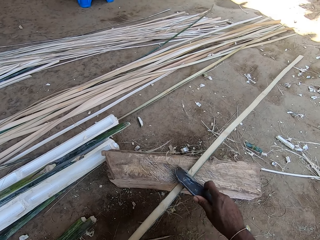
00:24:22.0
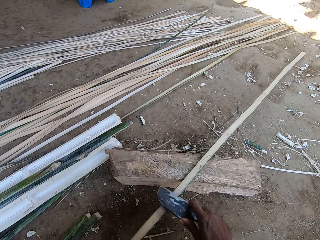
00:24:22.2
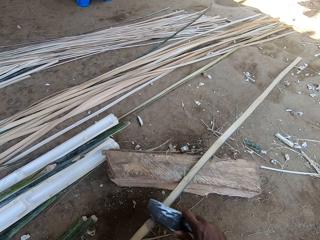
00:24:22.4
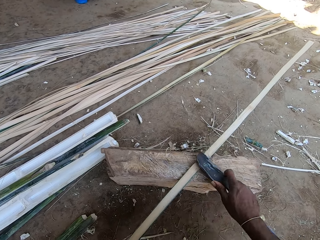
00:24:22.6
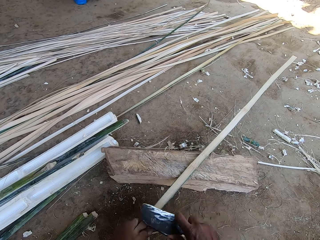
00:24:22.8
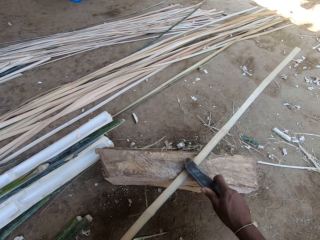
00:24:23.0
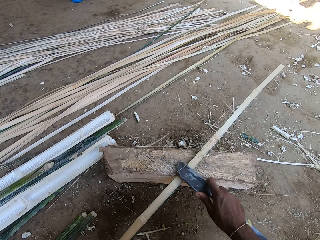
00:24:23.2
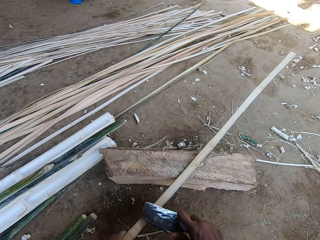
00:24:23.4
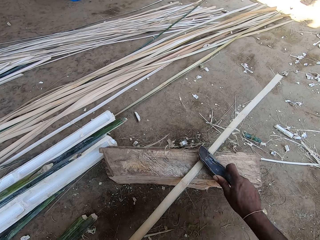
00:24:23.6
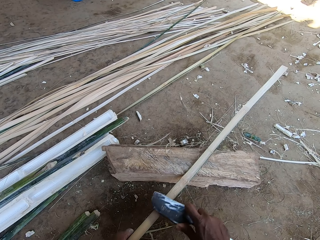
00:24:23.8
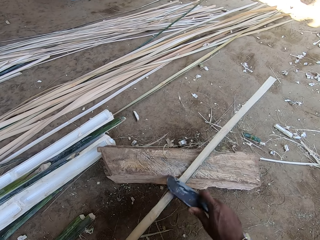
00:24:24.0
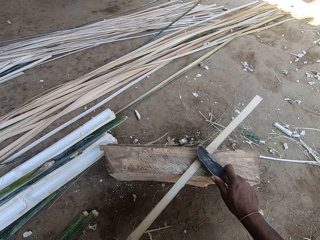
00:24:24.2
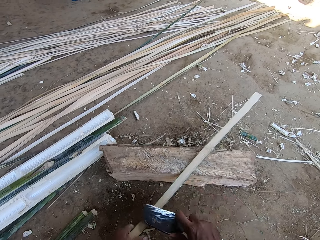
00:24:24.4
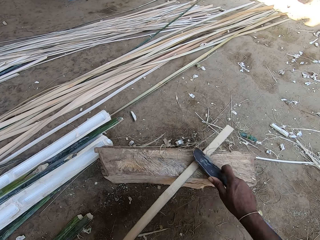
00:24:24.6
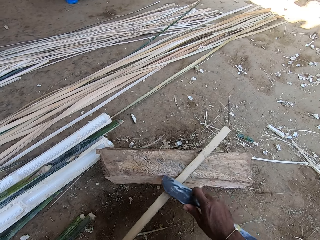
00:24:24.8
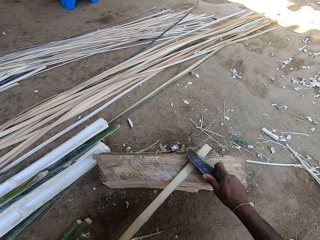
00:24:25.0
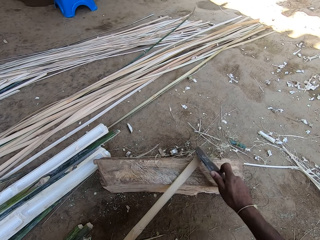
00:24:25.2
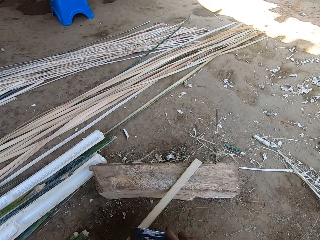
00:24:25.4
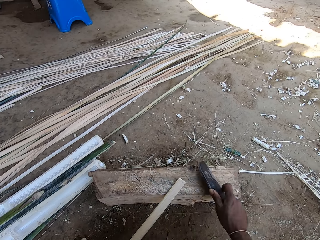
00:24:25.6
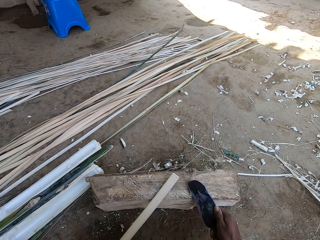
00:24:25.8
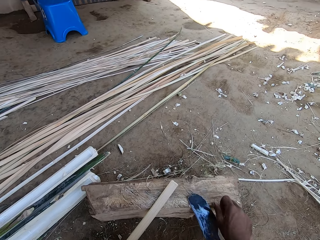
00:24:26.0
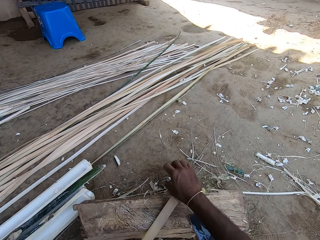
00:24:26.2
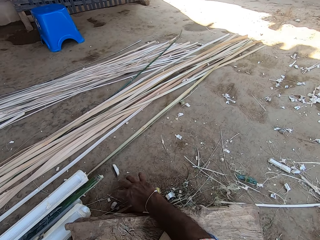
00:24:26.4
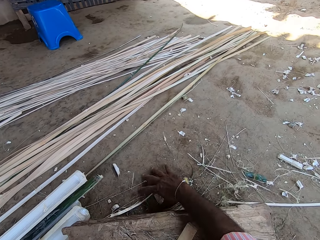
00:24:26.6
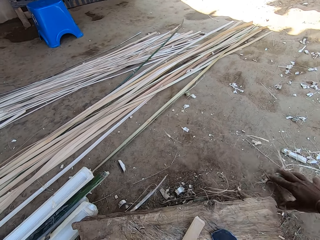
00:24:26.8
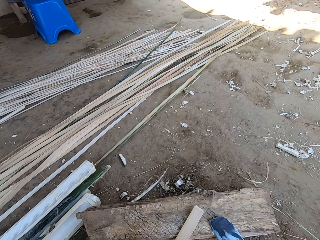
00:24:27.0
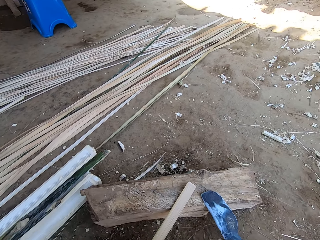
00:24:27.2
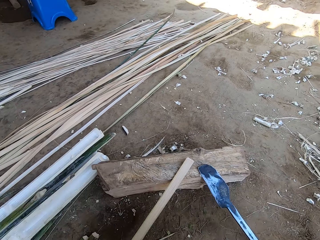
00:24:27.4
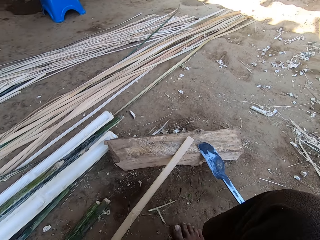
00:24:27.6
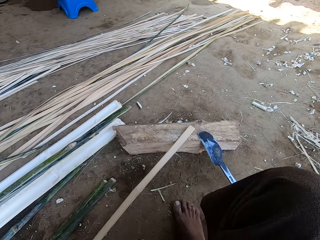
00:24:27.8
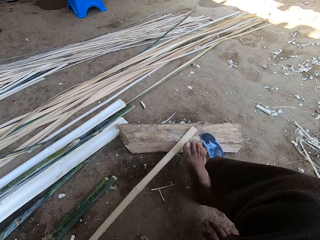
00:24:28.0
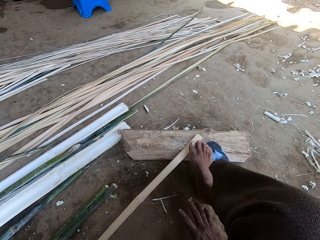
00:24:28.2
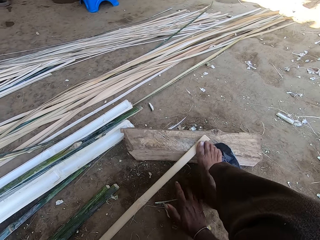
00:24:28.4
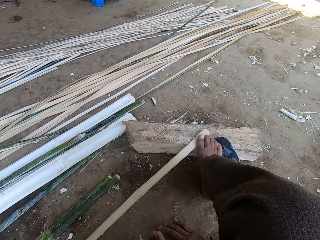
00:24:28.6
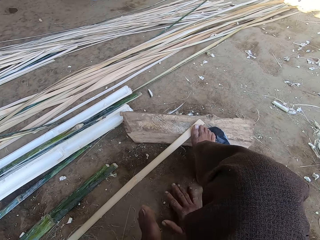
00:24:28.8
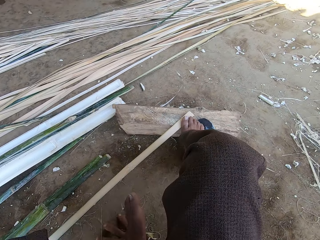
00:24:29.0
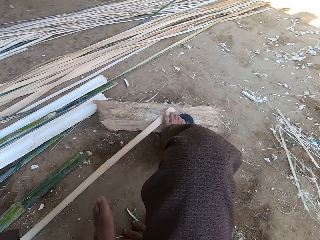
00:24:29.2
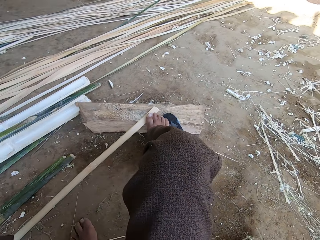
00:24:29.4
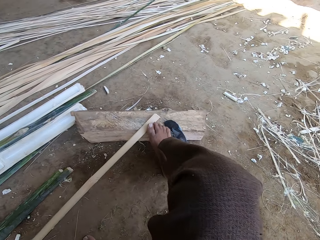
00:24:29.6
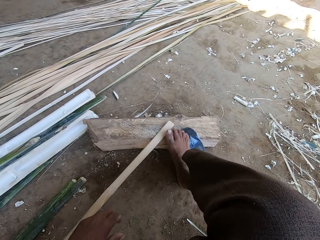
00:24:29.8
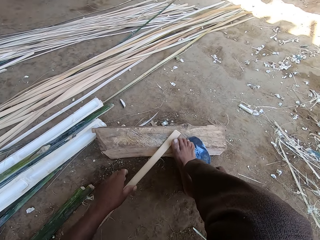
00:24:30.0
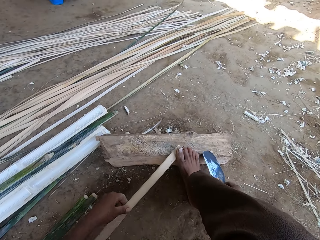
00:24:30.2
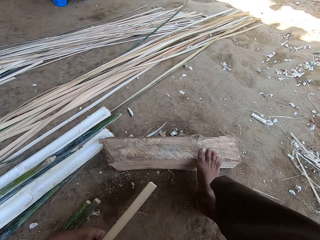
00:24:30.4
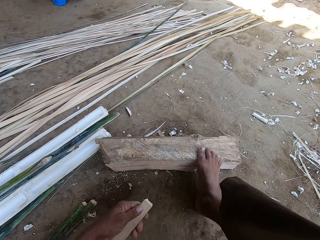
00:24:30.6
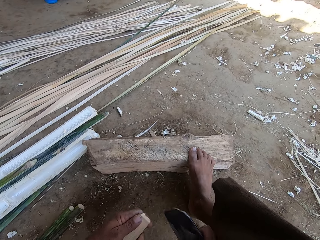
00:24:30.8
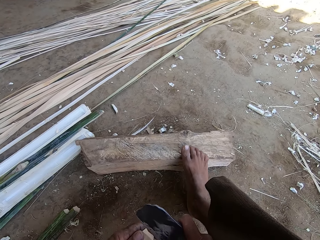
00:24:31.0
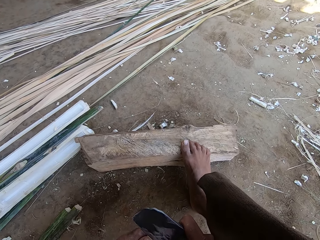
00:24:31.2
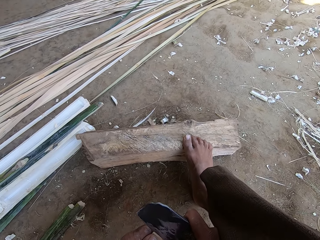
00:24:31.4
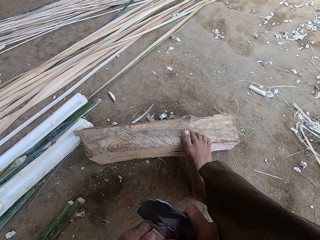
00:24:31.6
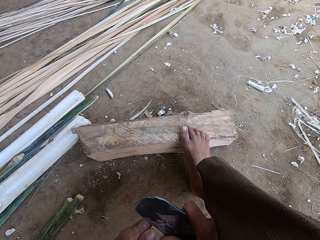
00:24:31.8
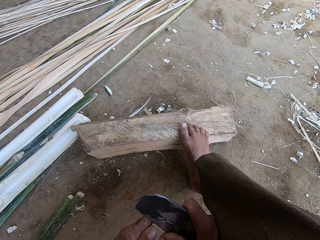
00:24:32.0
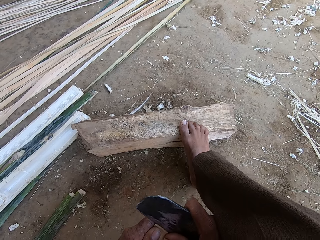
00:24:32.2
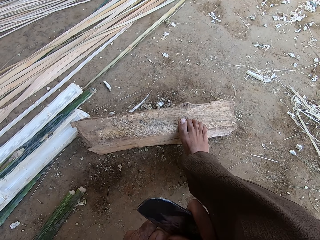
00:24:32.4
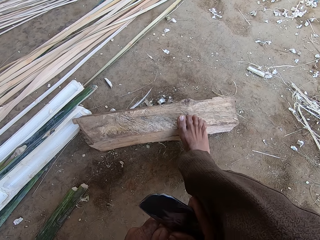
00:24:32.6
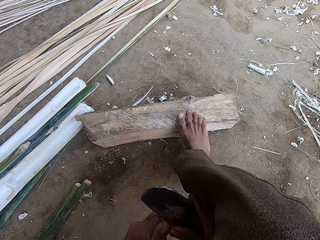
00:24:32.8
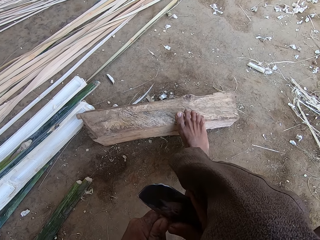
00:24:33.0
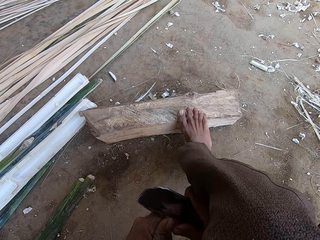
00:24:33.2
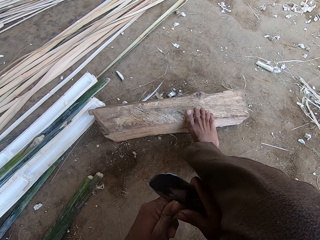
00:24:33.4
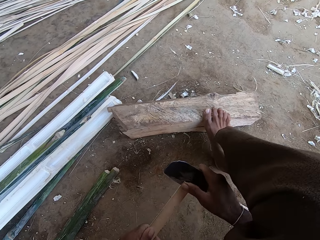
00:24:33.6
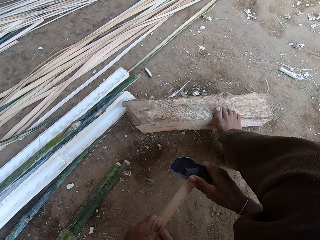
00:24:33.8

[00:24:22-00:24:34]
The camera wearer puts the scraper on the log. They move dirt on the ground and pick up parts of the fibers from the floor. They step on the piece of wood on the log. They pick up parts of the fibers from the floor and move dirt on the ground. They pick the piece of wood from the log and pick the scraper. They split the piece of wood using the scraper.

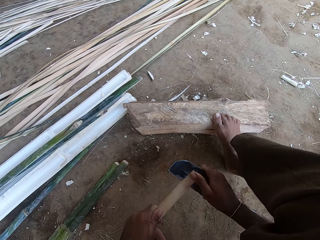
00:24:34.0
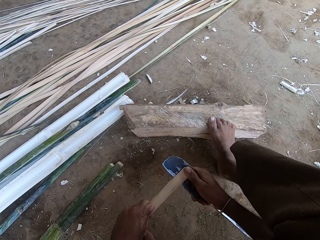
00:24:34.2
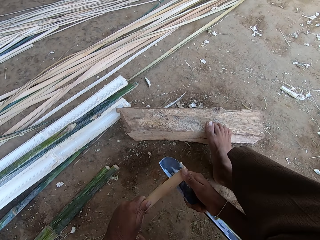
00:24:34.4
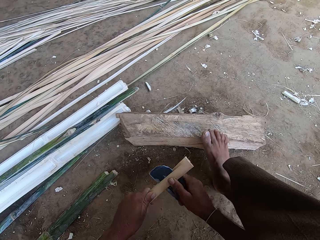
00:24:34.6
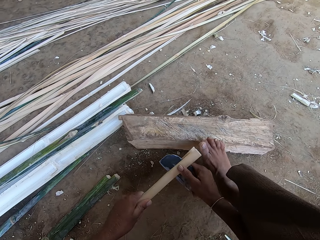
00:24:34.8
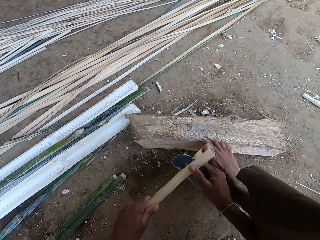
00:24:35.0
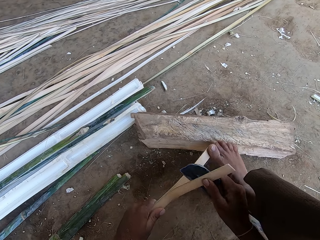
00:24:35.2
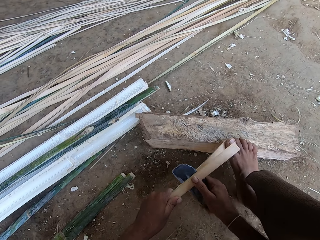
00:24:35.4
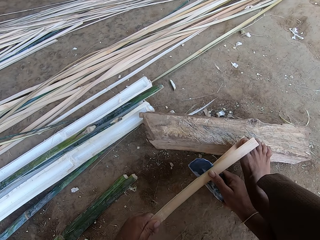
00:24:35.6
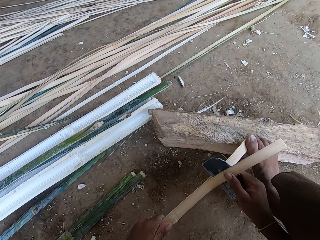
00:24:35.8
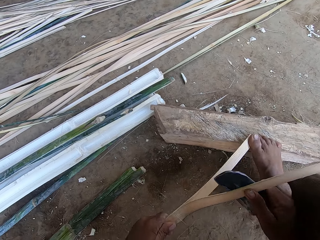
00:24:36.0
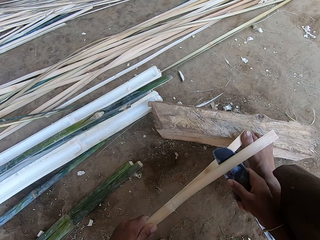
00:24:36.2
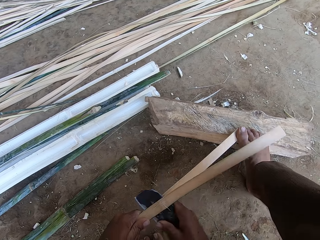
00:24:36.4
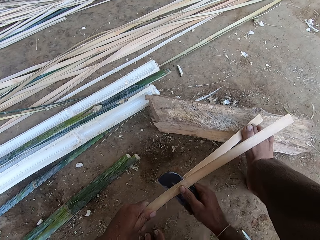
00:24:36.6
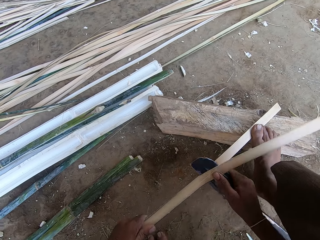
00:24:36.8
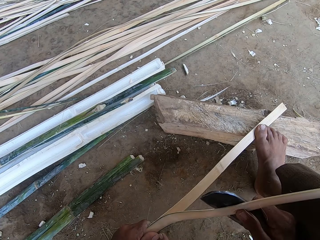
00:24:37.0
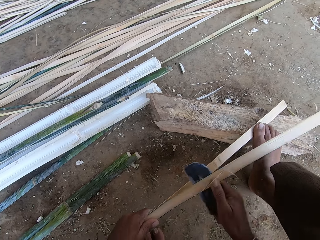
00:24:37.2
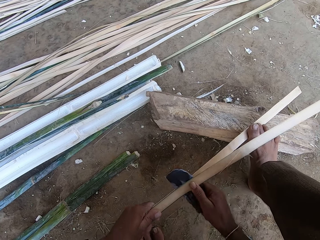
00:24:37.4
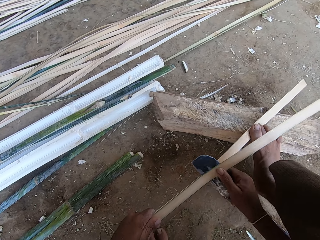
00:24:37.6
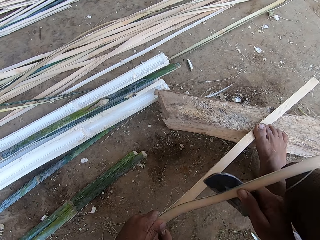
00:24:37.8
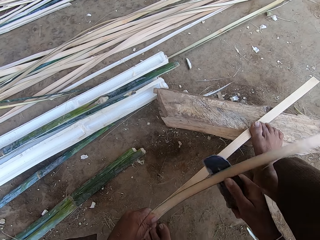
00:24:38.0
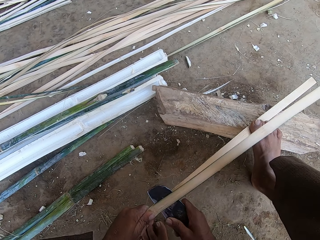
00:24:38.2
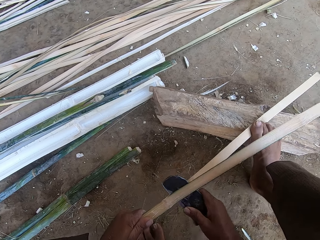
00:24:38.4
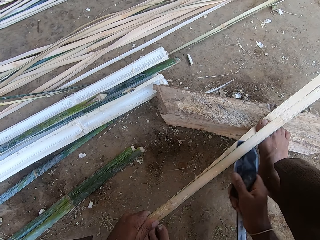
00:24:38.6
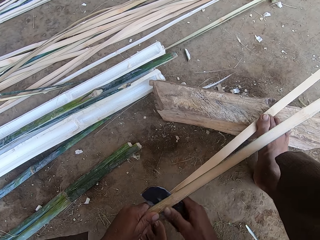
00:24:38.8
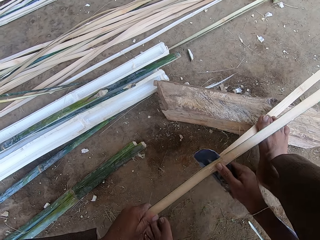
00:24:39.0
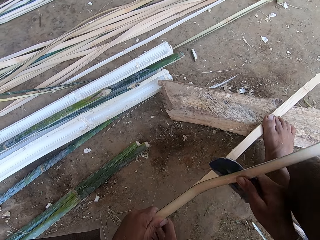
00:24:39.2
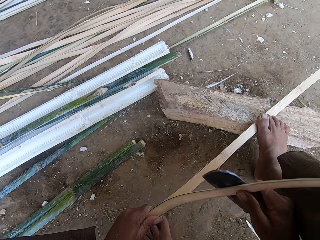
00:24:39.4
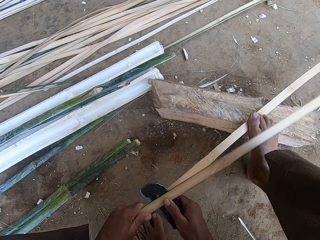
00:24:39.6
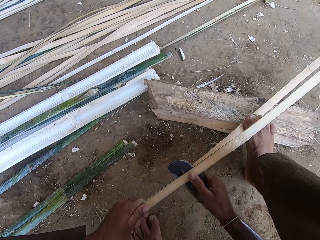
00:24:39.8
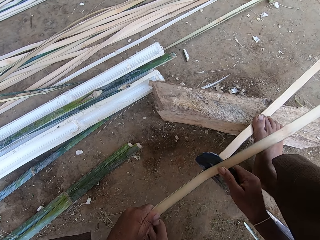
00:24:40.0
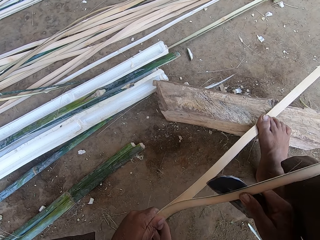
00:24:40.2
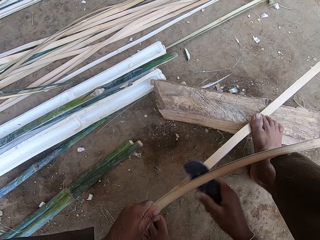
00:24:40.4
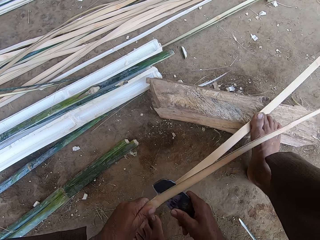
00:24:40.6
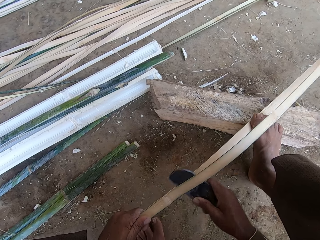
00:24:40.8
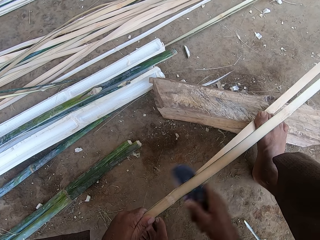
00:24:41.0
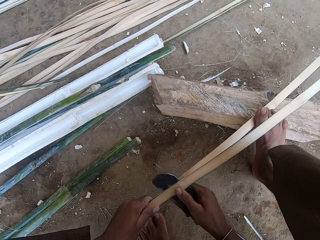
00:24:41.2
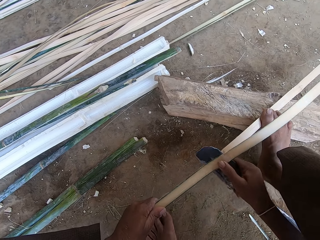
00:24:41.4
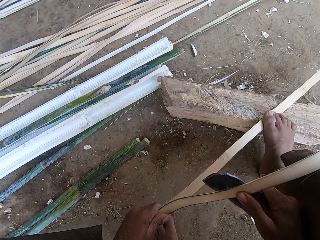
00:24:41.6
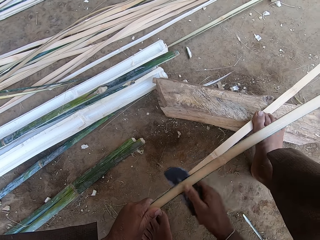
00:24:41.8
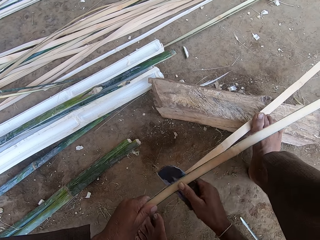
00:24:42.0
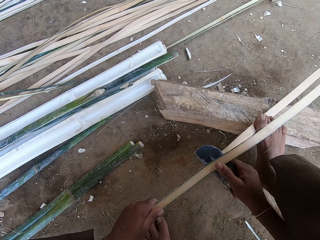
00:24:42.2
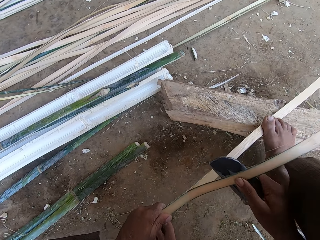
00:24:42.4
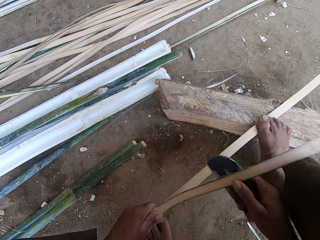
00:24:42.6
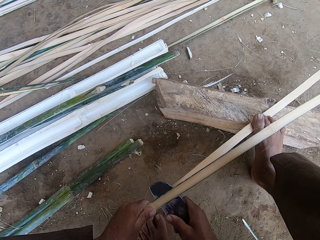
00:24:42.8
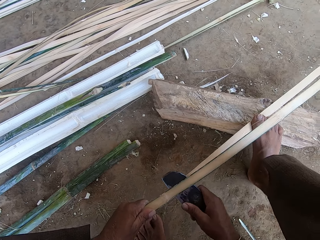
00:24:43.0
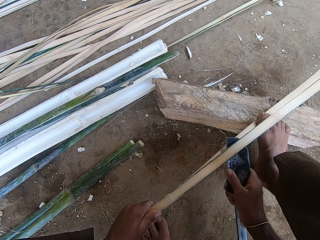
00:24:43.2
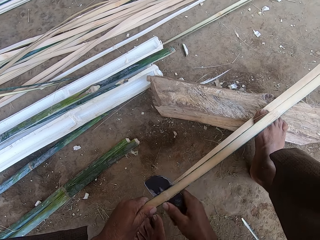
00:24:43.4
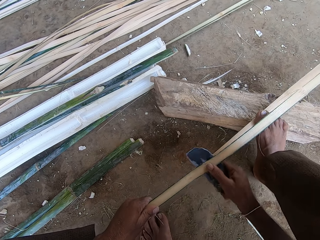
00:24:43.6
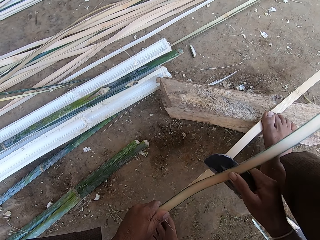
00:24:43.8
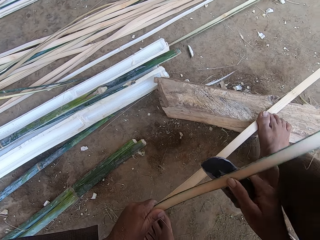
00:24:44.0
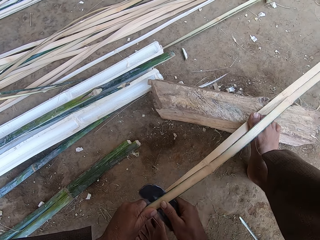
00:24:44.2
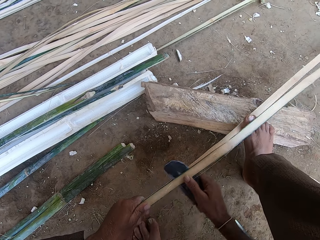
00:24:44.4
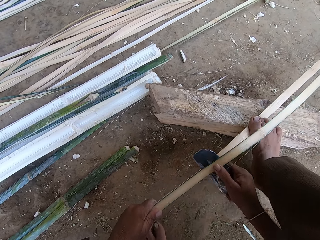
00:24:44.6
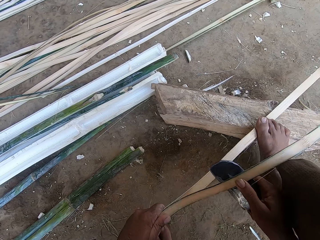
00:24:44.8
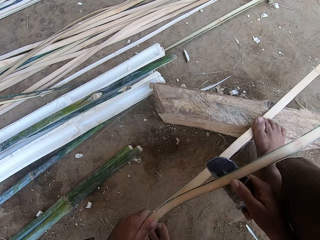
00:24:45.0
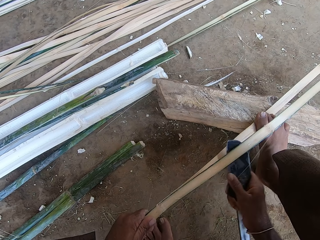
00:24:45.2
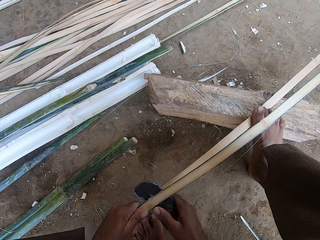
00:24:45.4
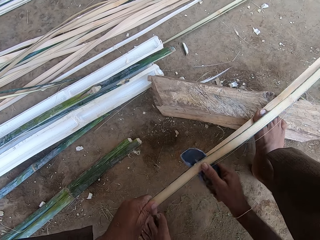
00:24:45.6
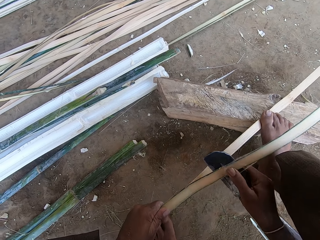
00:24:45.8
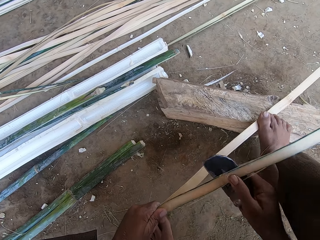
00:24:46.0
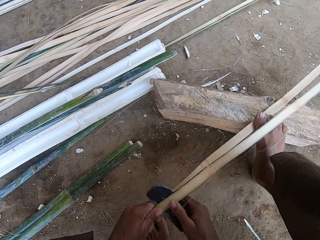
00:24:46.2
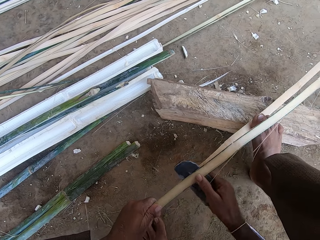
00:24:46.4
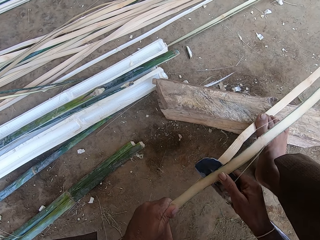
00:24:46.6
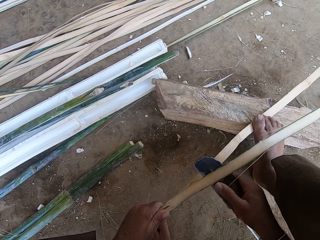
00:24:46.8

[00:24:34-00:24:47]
The camera wearer lifts his leg. He steps on the piece of wood on the log.
